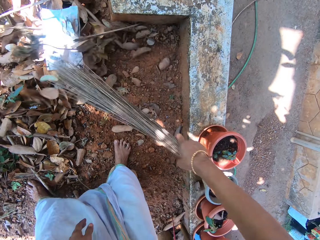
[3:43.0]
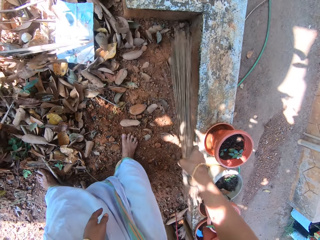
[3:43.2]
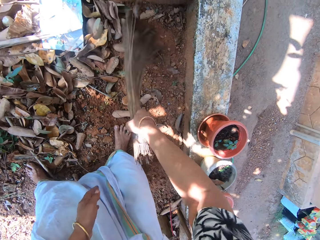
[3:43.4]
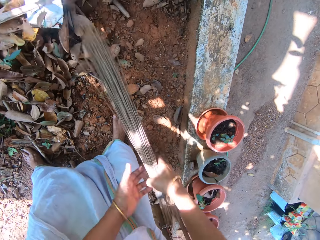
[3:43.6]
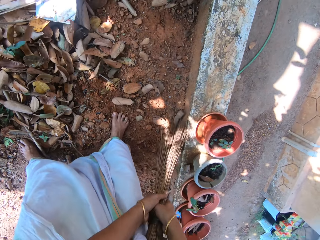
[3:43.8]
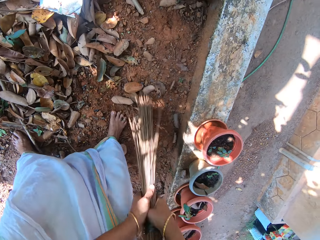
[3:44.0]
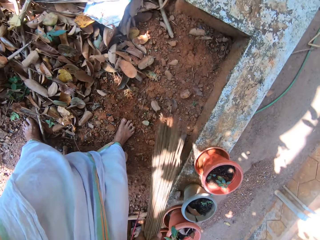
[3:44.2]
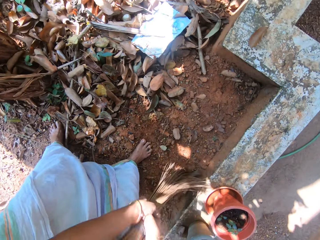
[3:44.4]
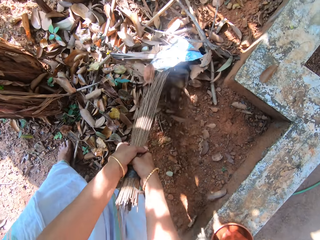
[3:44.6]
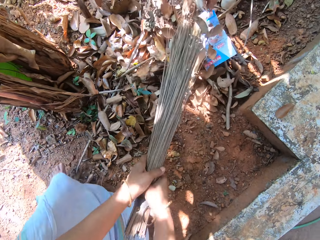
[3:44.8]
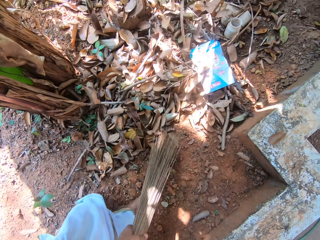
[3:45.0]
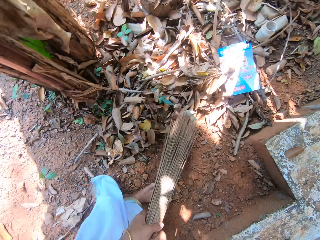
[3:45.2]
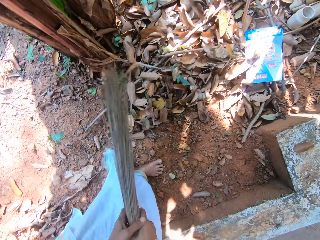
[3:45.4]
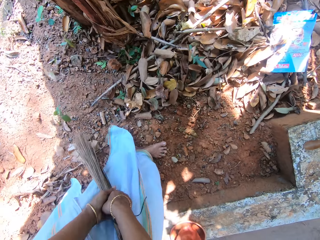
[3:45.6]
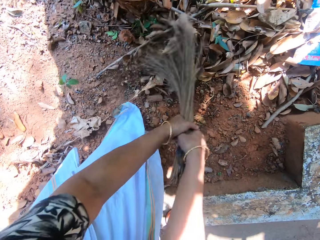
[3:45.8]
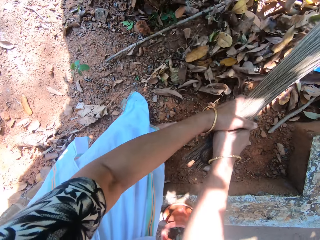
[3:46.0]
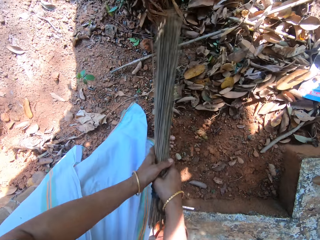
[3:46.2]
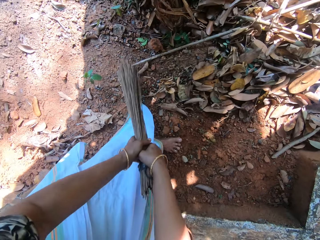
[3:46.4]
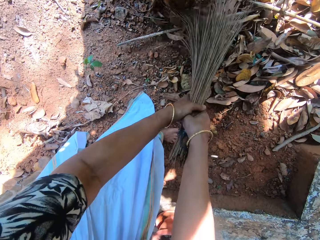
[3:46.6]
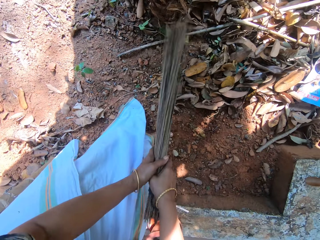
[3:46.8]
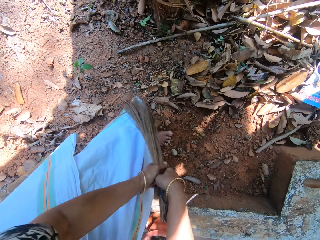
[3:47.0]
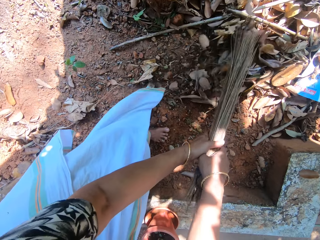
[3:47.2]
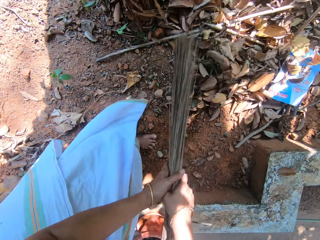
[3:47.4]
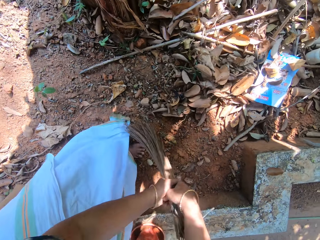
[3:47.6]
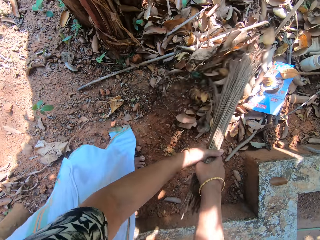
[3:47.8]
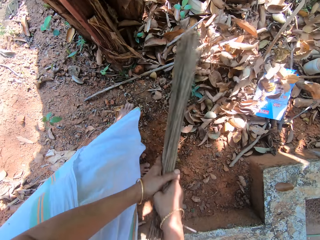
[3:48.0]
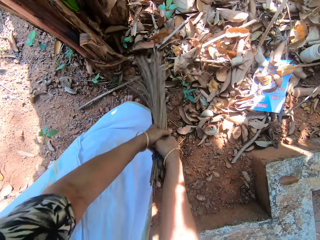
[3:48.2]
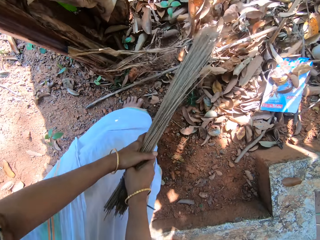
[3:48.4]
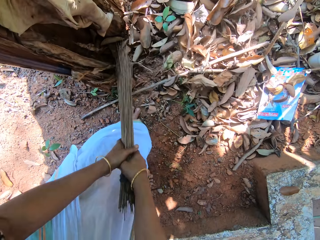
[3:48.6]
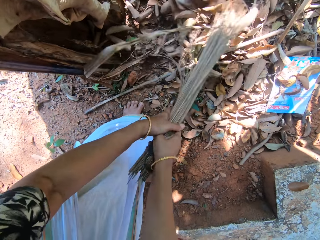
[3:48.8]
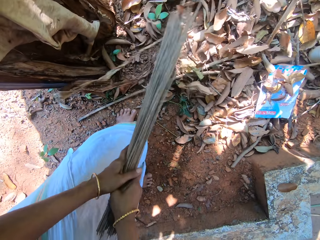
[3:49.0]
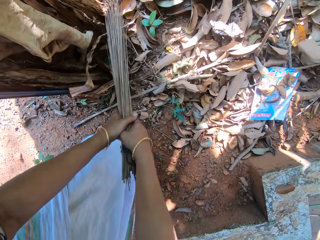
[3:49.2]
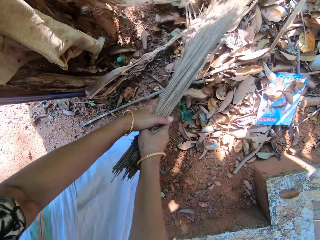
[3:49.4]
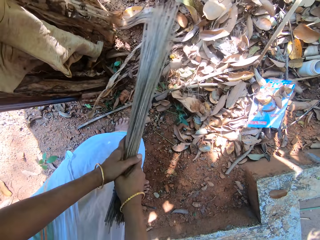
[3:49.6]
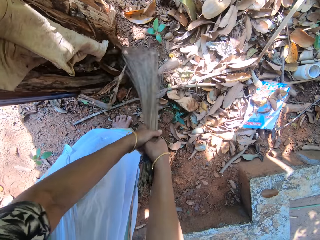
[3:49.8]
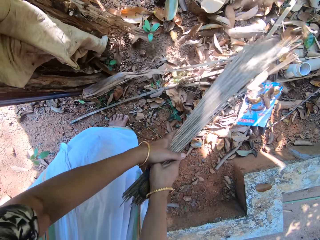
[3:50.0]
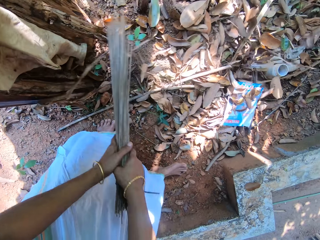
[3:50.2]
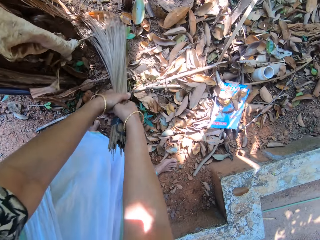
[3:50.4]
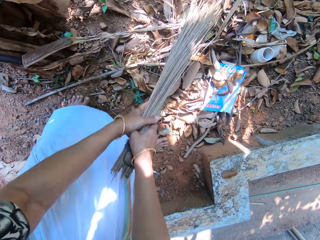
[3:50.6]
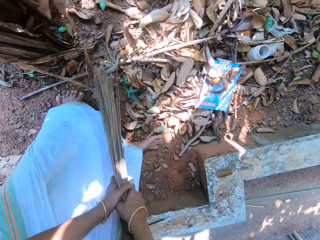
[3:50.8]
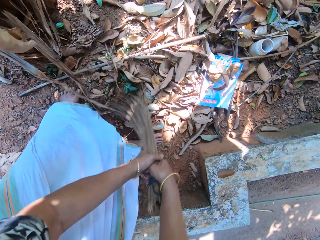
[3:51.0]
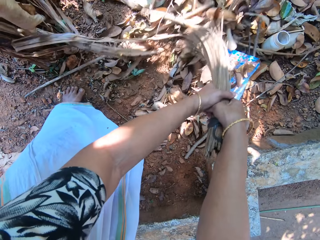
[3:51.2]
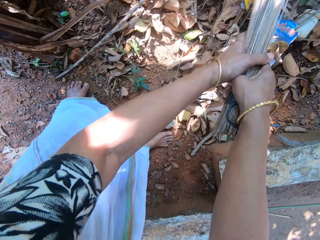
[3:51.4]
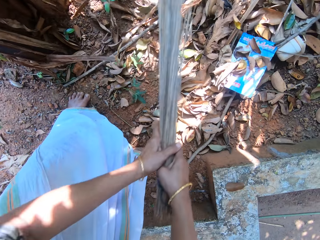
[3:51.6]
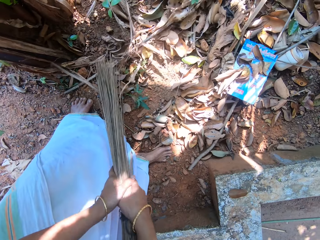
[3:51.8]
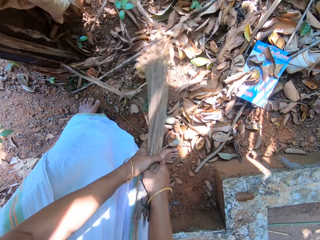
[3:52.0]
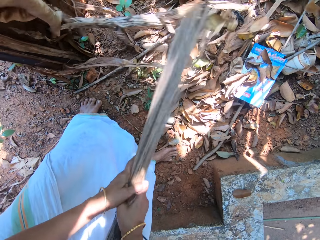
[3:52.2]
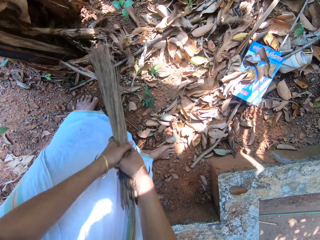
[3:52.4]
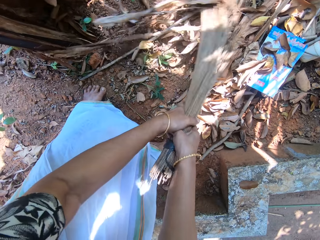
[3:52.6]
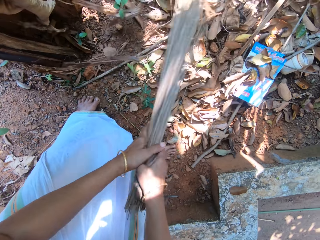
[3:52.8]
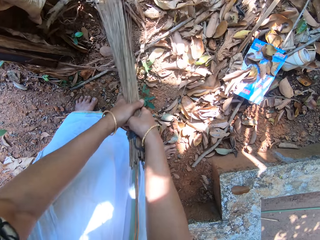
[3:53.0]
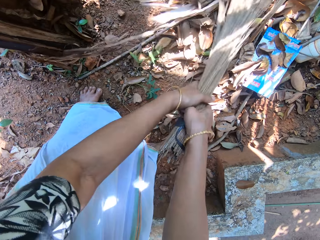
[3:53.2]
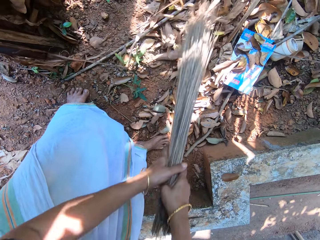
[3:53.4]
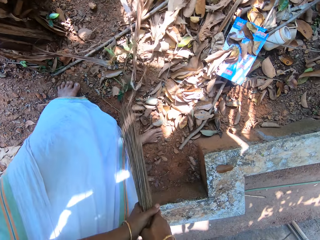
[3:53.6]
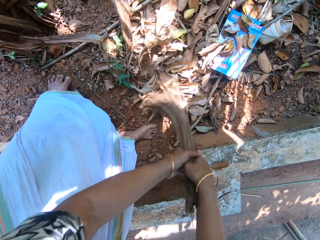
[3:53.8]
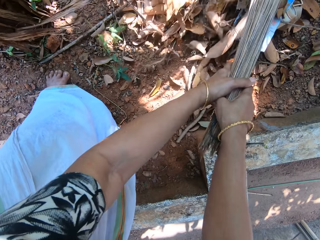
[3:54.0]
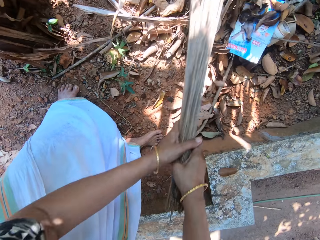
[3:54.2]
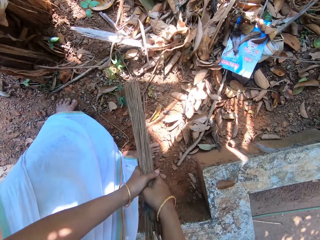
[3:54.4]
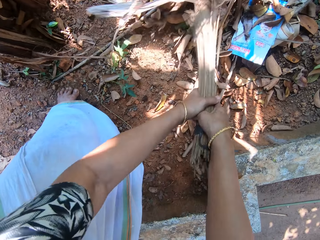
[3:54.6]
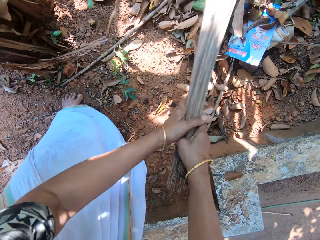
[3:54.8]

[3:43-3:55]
The camera wearer sweeps dried leaves and dried stalks on the ground with the broom in her hands.

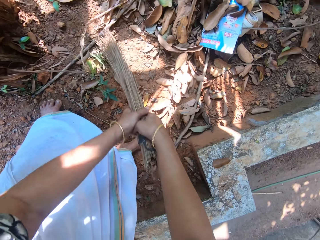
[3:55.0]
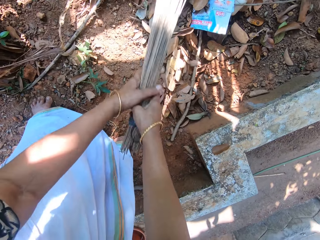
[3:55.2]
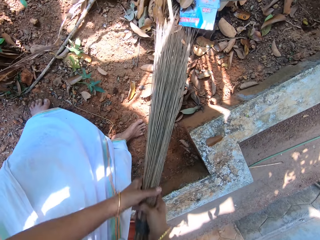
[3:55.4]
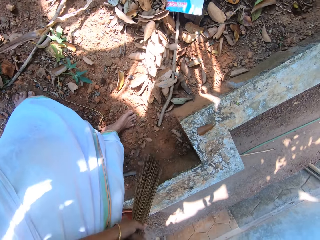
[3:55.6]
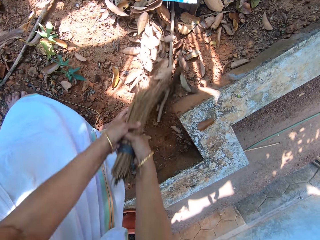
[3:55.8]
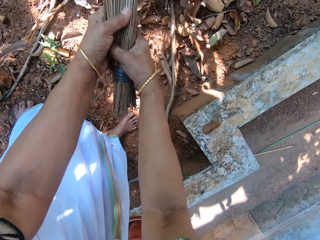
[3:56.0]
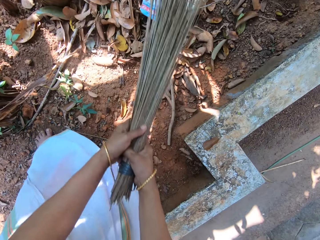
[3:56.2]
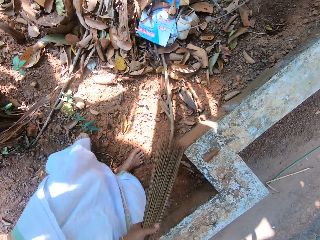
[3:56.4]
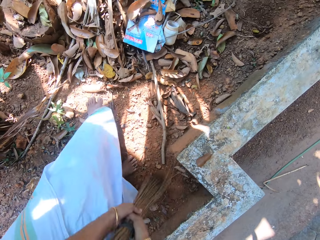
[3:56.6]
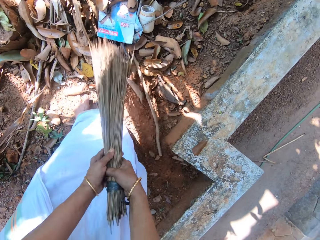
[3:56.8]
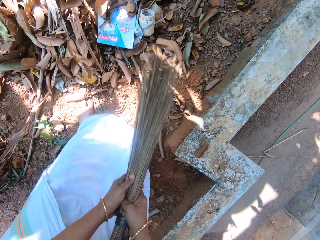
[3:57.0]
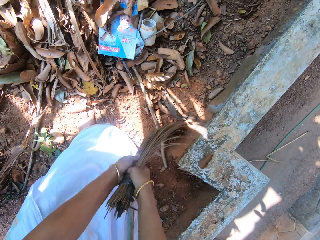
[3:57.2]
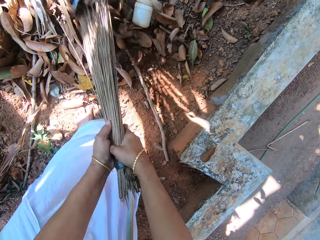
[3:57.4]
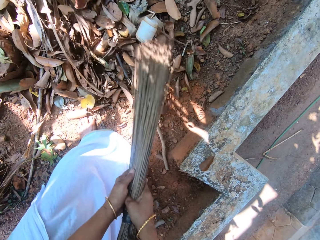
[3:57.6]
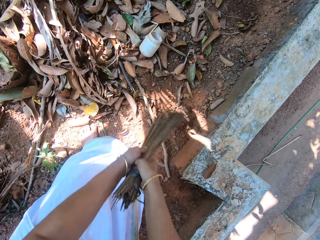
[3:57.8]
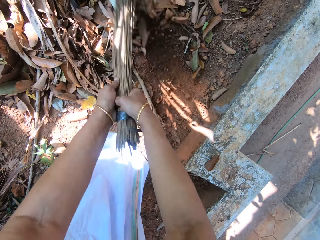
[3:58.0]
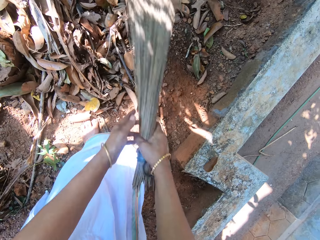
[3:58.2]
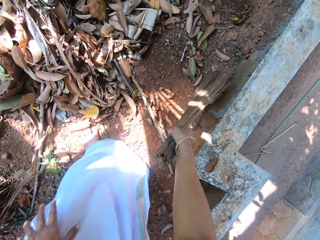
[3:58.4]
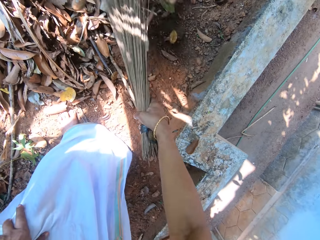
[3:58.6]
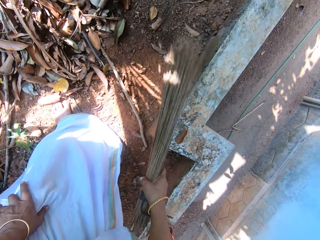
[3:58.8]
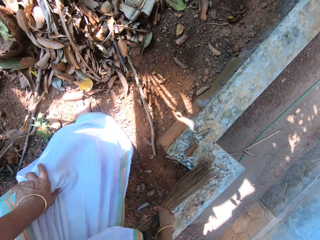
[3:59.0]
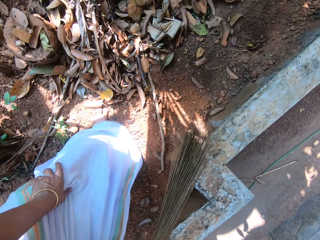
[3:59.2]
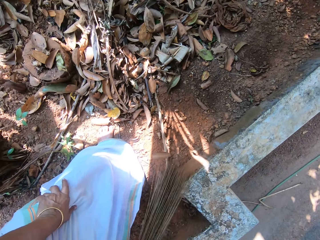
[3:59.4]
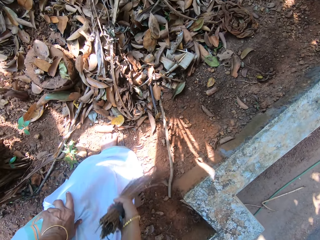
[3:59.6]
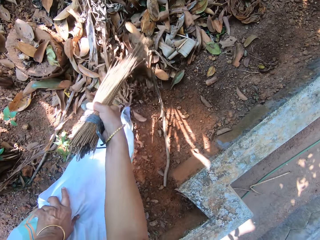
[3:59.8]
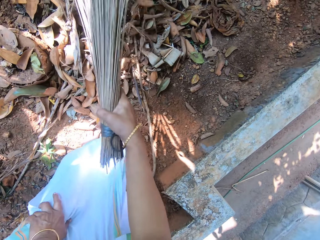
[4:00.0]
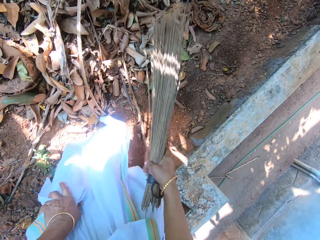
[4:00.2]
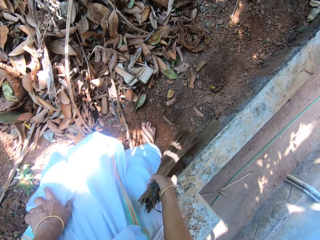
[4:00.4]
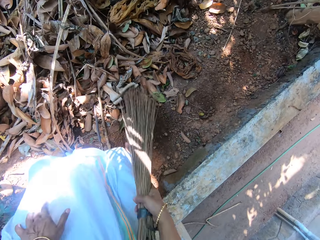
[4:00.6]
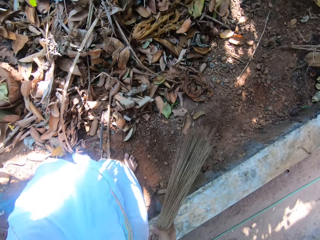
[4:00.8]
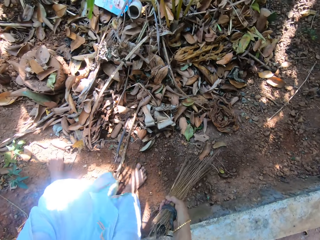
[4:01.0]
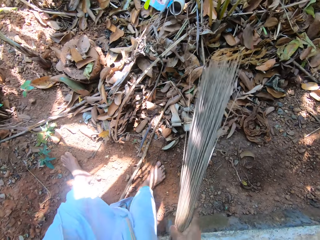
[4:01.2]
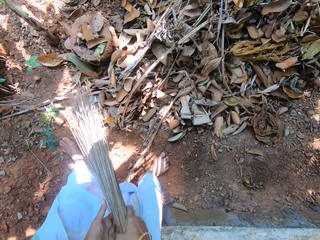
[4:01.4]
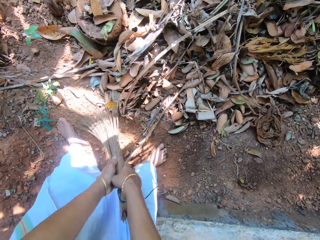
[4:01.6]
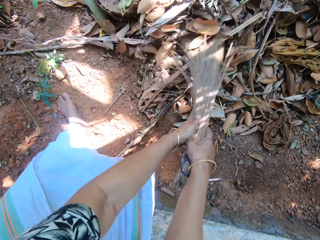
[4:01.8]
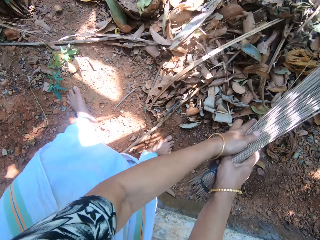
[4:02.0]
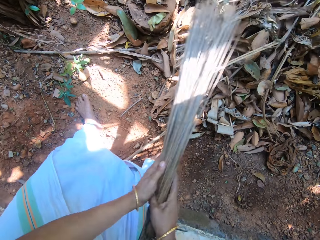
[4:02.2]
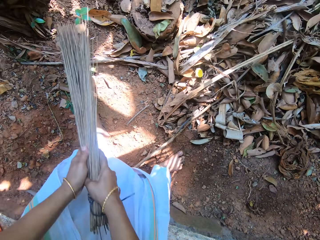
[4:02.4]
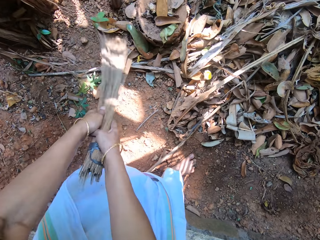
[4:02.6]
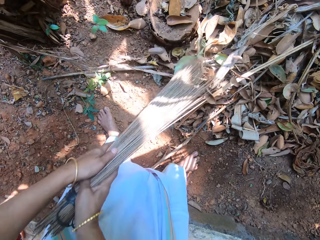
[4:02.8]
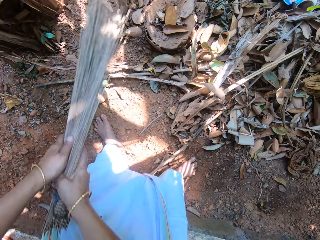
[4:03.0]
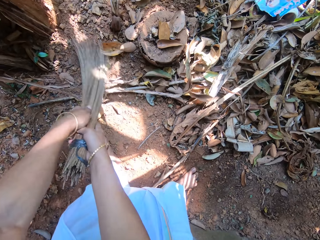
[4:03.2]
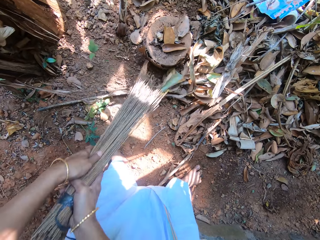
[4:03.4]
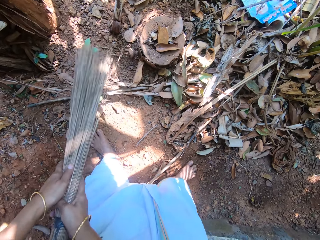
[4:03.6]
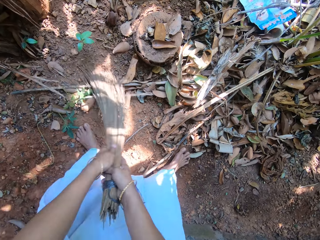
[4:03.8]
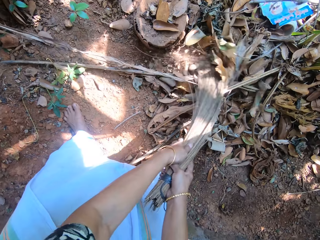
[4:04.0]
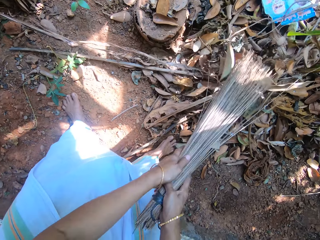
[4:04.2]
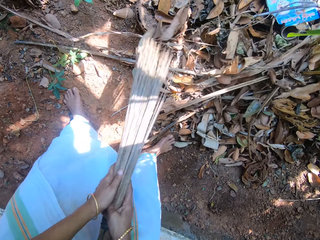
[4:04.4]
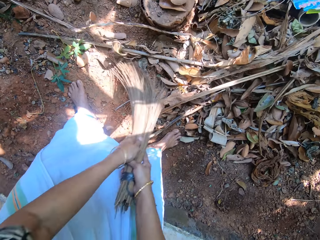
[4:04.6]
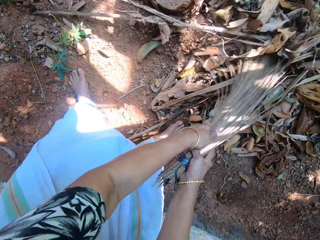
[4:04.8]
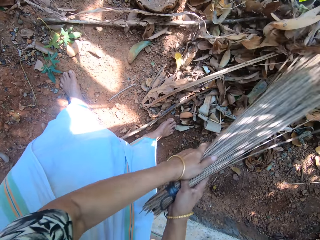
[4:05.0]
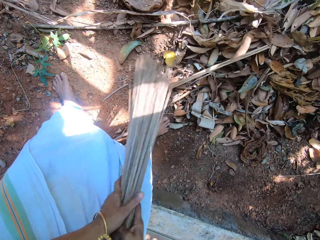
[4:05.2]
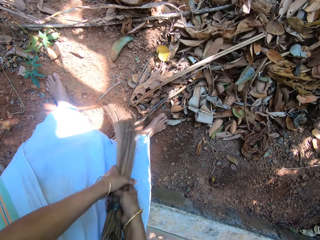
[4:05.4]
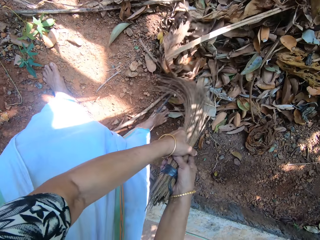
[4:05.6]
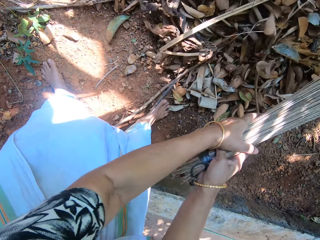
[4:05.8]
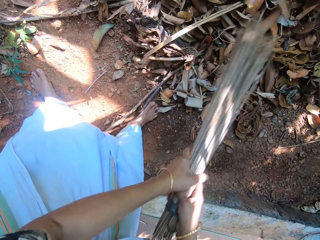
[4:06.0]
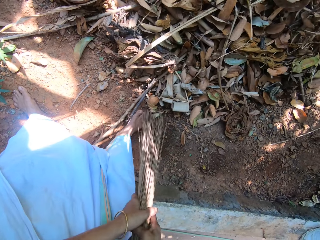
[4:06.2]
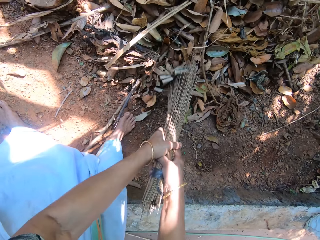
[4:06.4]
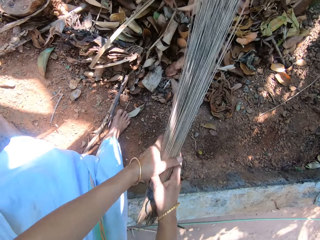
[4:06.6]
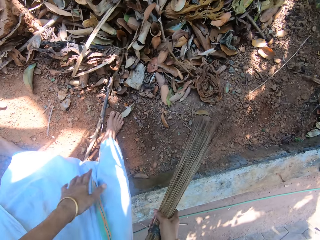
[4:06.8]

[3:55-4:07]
The camera wearer removes her left hand from the broom. She sweeps dried leaves and dried stalks on the ground with the broom in her right hand. She sweeps the dried leaves from a brick wall with the broom in her hand. She sweeps the dried leaves and dried stalks on the ground with the broom in her right hand. She sweeps the dried leaves and dried stalks on the ground with the broom in her hands.
